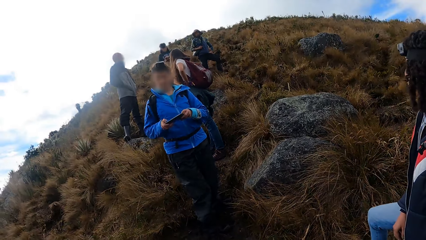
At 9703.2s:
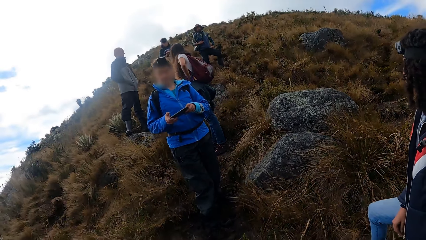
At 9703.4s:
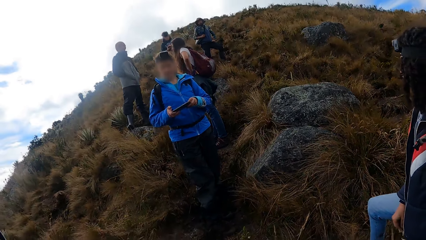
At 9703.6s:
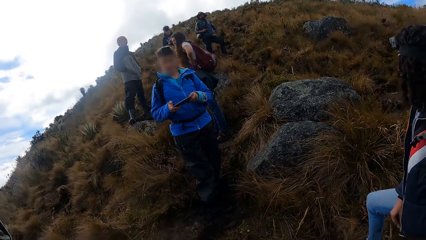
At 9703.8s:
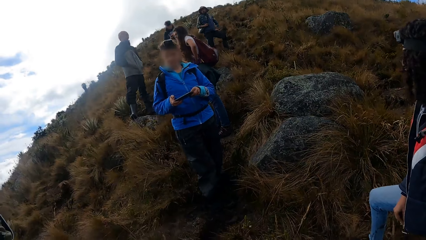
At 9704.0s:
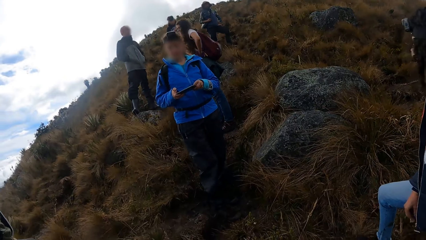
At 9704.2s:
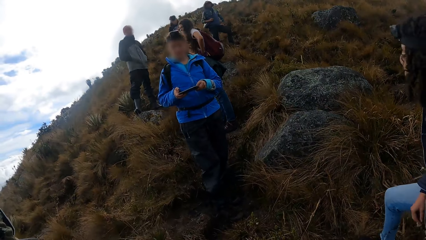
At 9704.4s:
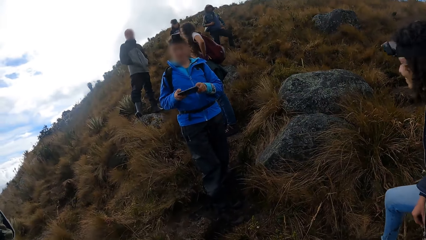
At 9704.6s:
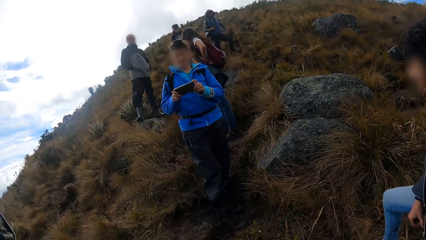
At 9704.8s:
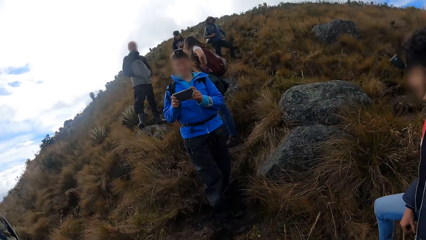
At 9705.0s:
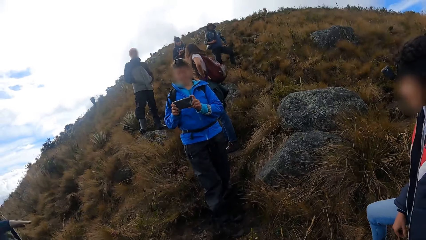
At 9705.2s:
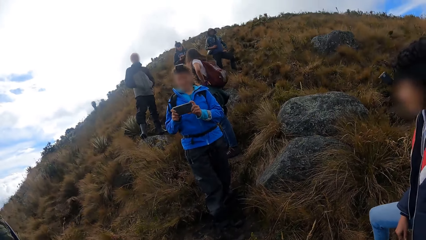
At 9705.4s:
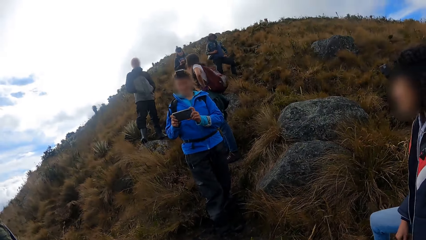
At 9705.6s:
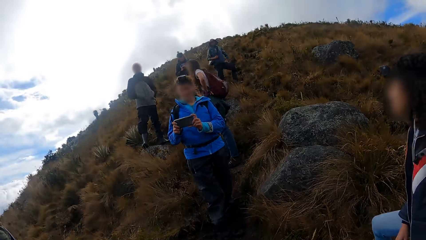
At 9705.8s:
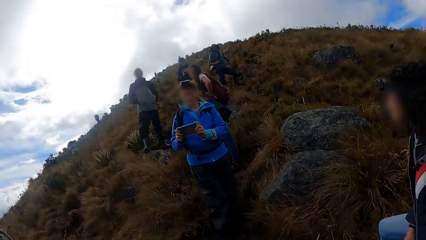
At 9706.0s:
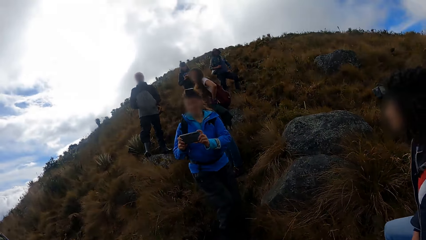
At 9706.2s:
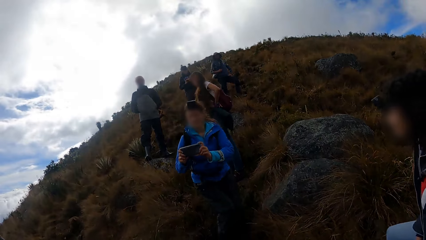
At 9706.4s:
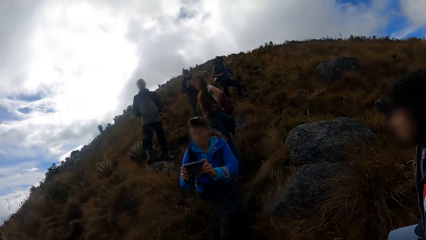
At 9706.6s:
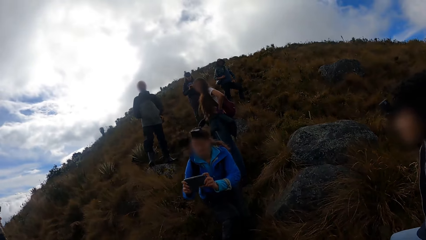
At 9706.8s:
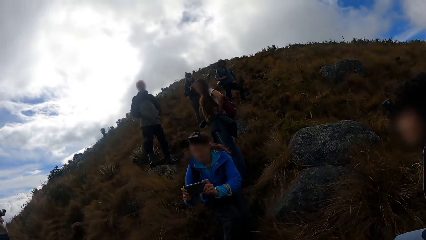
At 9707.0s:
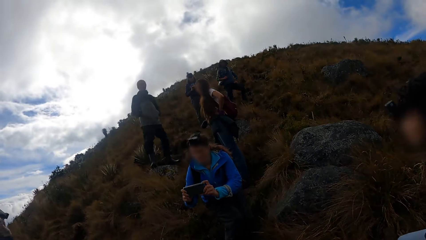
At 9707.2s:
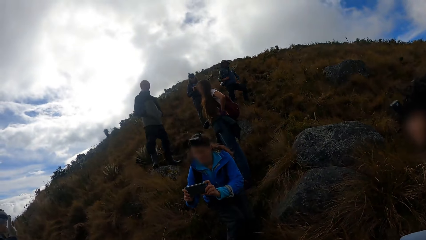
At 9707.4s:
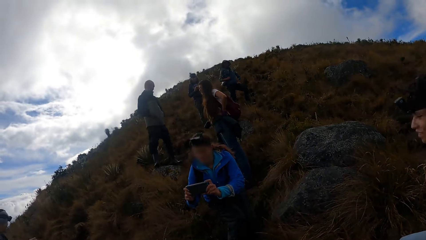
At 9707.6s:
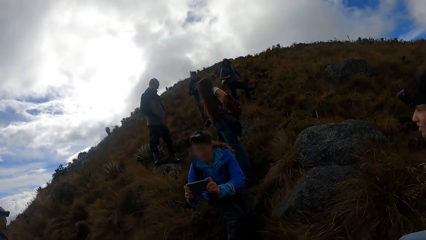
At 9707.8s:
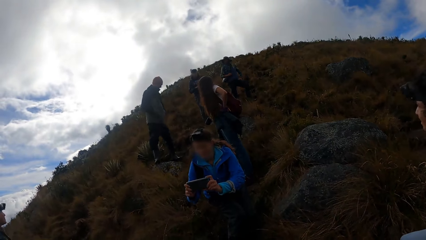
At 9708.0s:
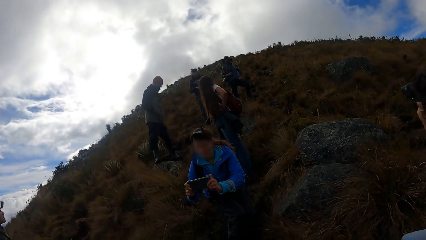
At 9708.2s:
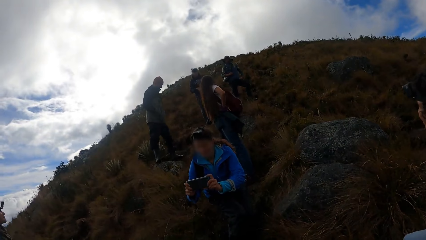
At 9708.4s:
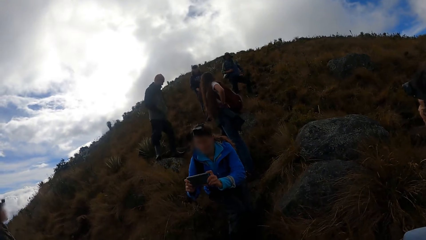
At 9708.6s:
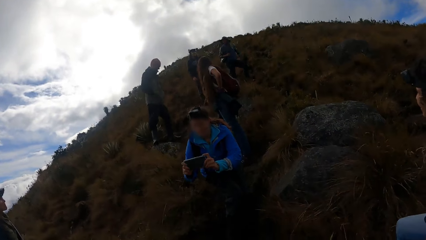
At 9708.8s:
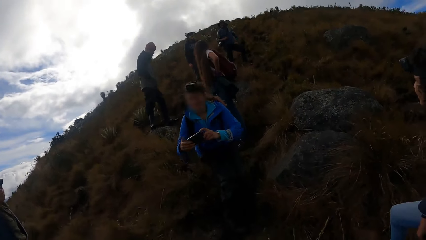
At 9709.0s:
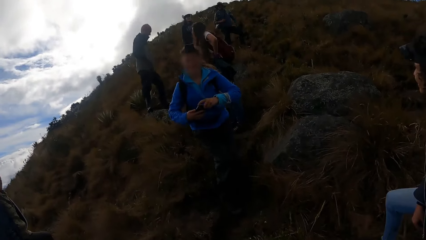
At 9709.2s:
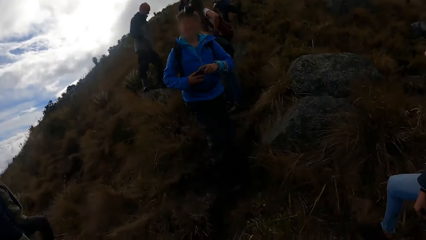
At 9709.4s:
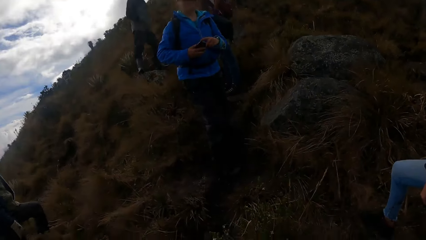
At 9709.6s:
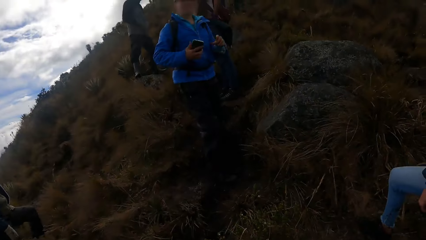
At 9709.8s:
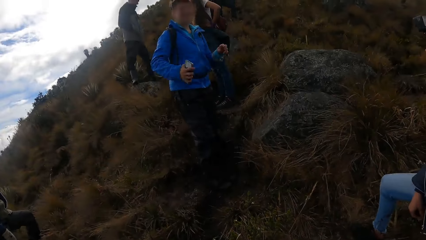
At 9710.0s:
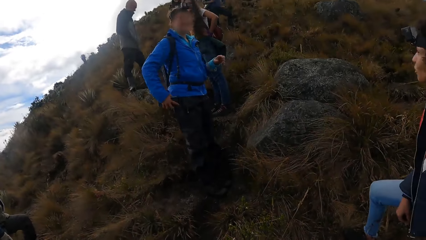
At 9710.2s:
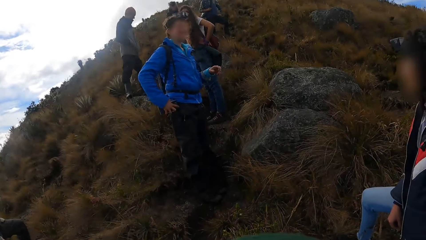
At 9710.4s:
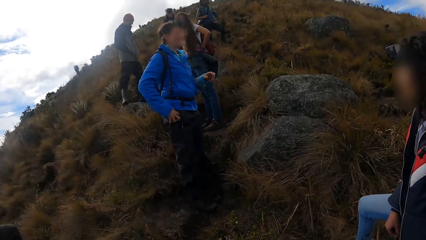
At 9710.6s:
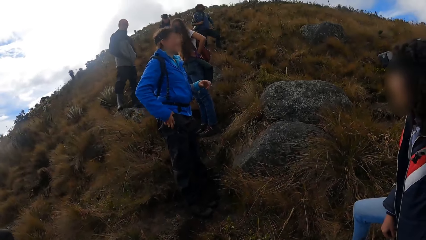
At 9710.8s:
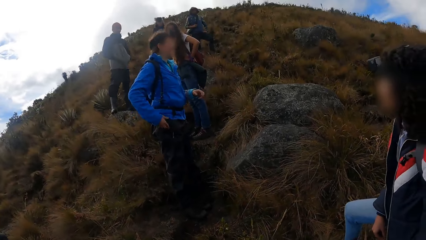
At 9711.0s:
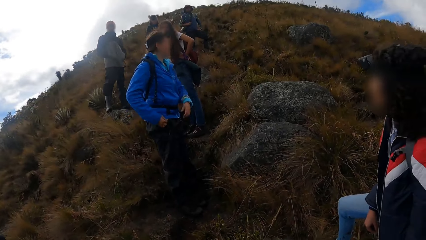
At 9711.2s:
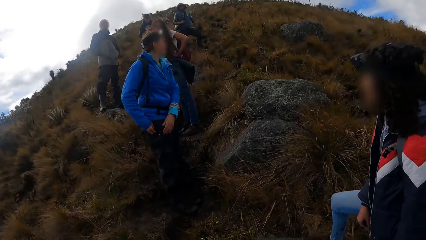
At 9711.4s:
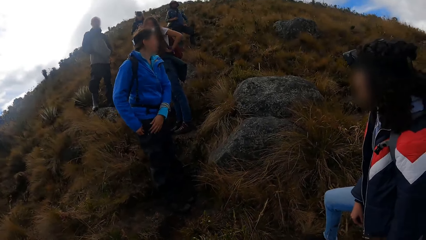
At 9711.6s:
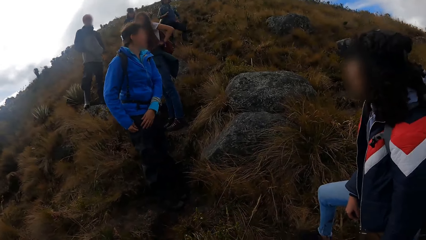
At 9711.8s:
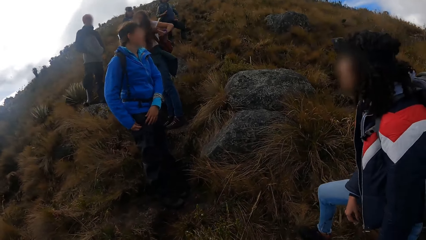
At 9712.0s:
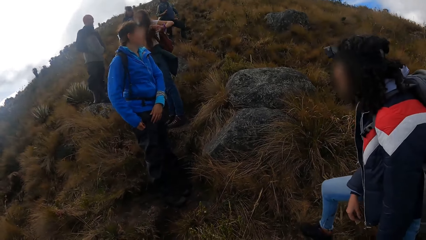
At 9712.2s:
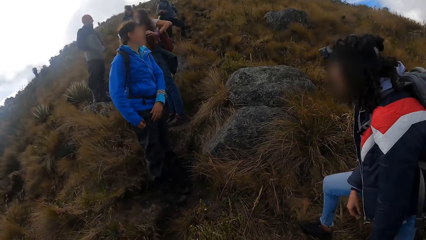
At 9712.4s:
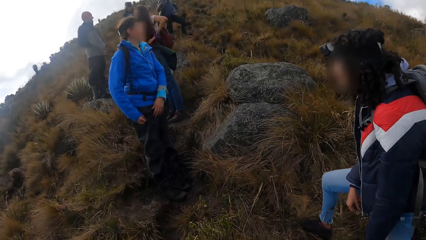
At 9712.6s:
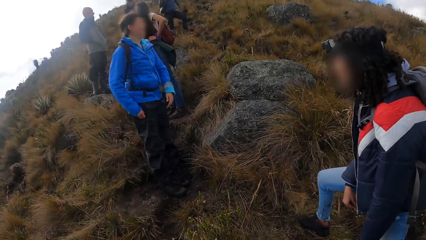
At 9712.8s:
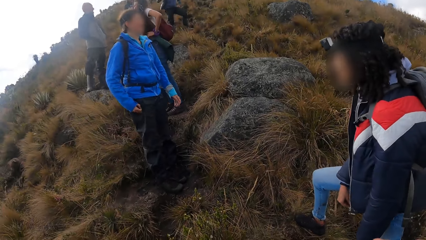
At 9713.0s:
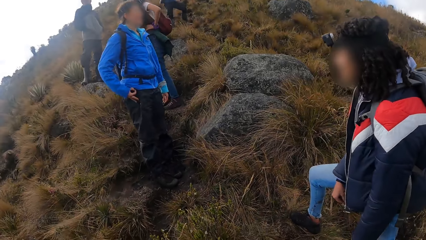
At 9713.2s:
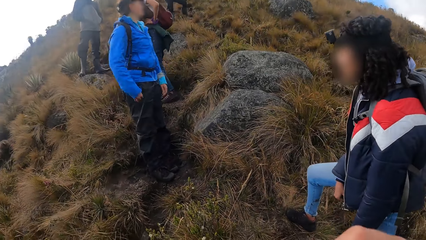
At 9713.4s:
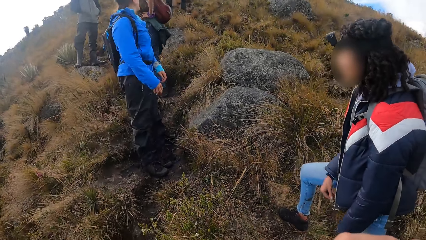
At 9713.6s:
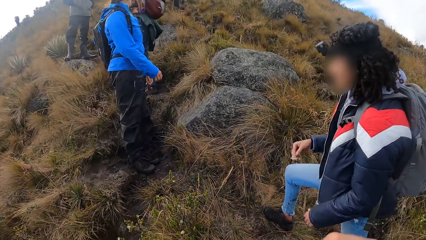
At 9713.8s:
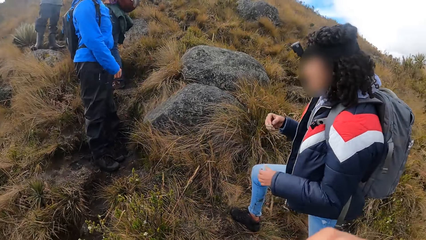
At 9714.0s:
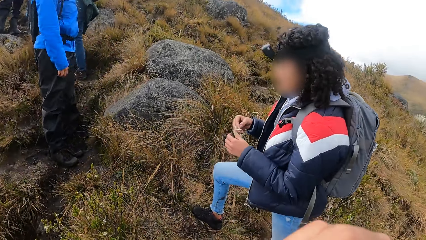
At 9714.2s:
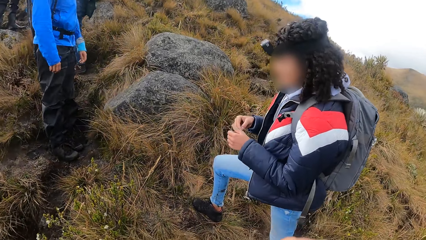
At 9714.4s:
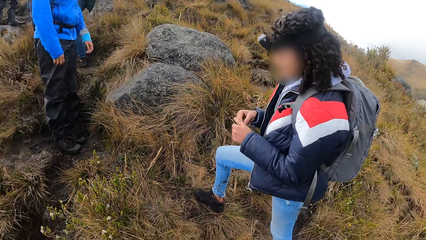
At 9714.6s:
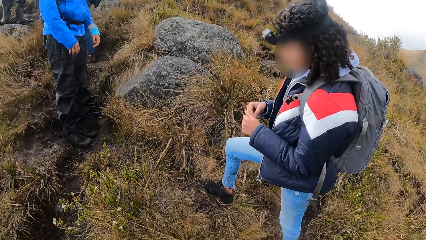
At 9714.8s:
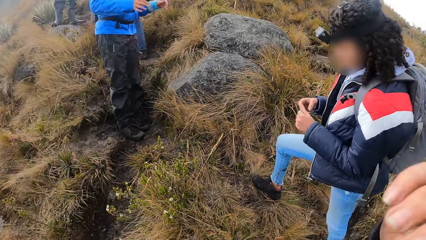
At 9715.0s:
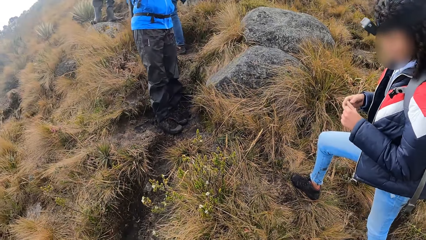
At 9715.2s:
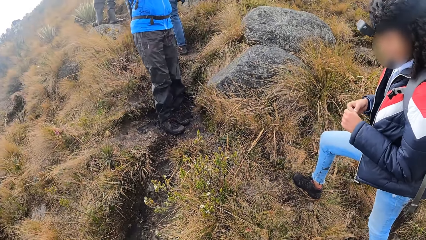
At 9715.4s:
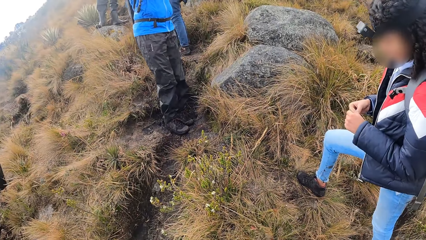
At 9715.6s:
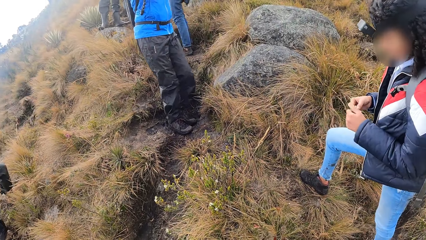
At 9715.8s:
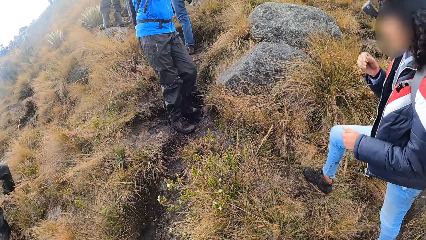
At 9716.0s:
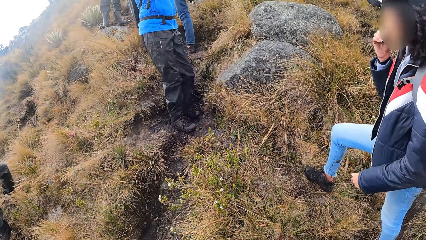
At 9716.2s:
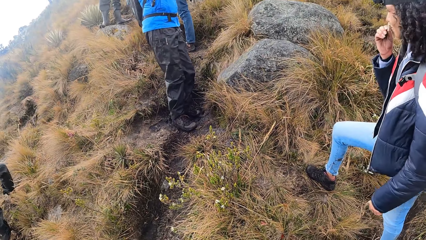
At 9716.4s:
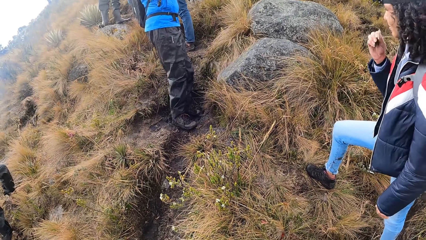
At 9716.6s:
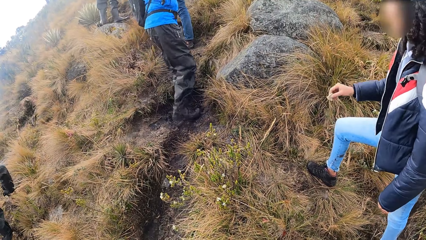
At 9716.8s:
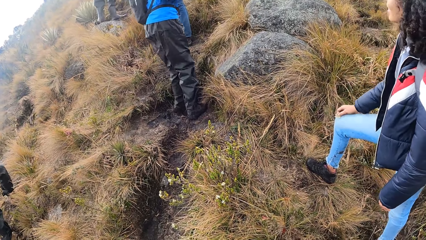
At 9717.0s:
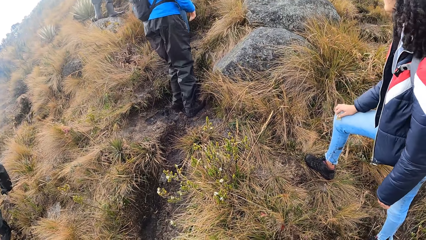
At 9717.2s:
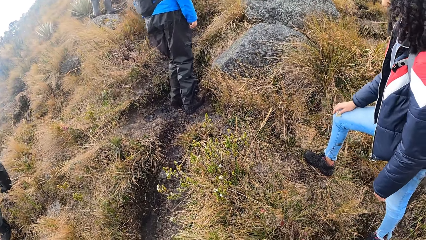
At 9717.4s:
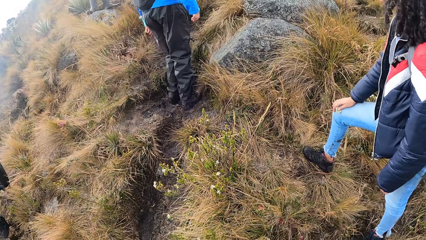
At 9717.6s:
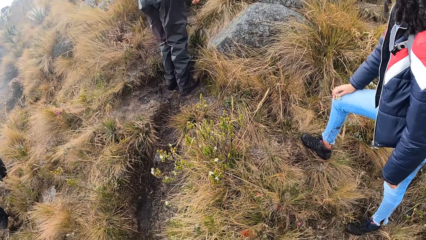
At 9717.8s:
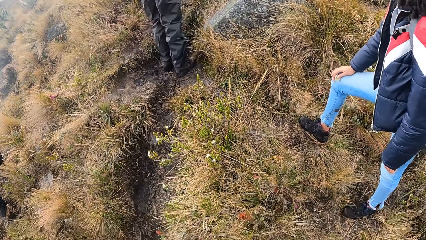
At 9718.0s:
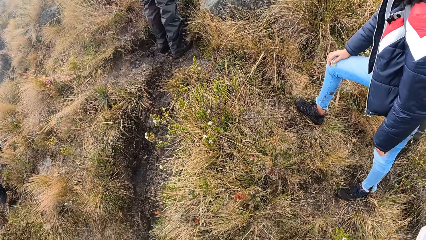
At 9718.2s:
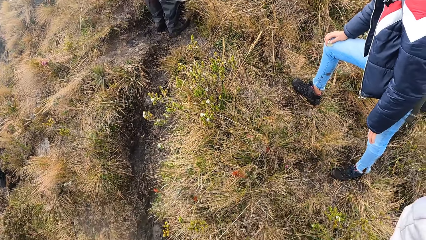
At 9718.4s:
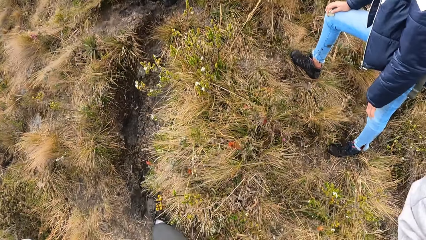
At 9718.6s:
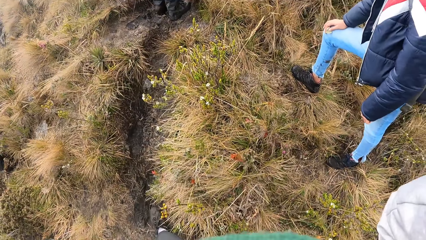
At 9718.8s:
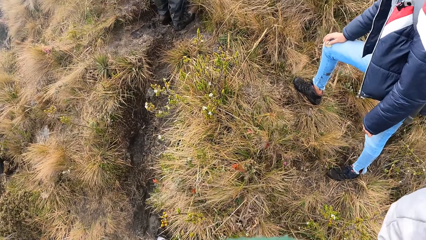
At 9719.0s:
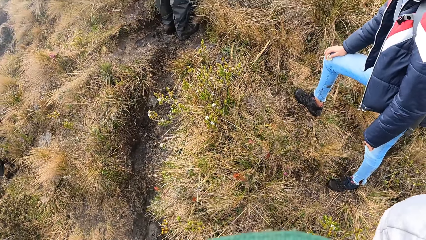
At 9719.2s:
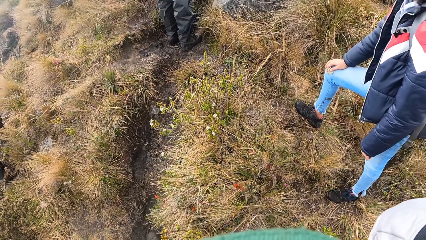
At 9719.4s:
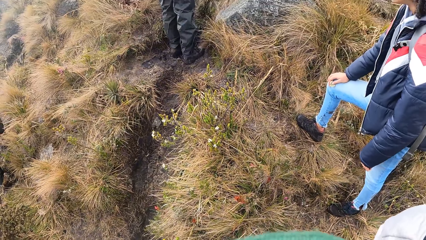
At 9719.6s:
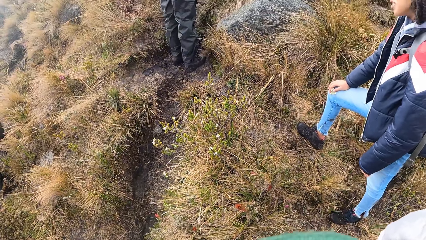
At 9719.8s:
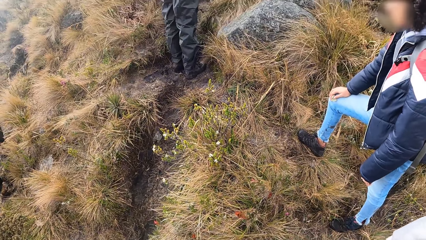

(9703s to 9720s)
A woman takes a picture of the camera wearer. She puts the phone in her pocket with her right hand. The camera wearer touches her face with her right hand. She touches the camera on her head with her right hand.
